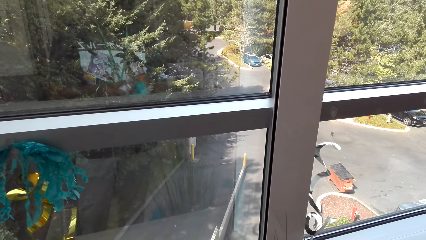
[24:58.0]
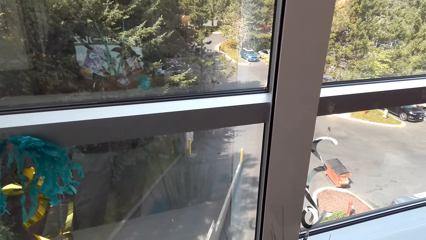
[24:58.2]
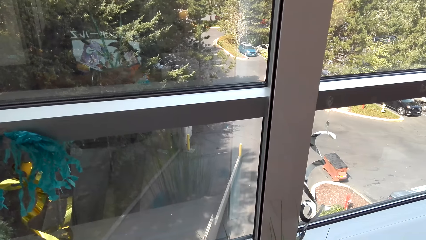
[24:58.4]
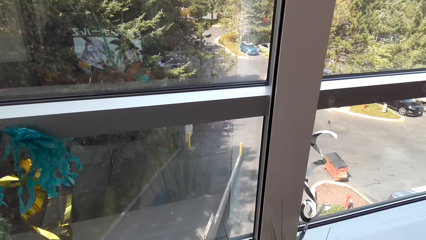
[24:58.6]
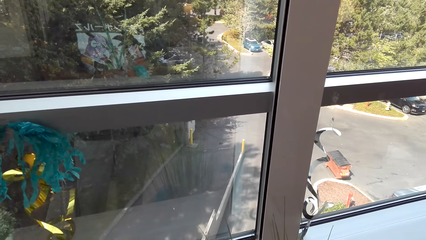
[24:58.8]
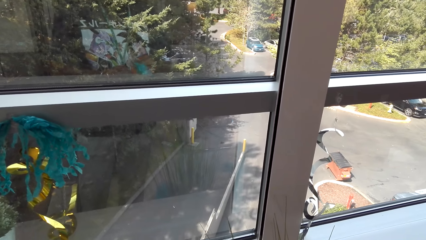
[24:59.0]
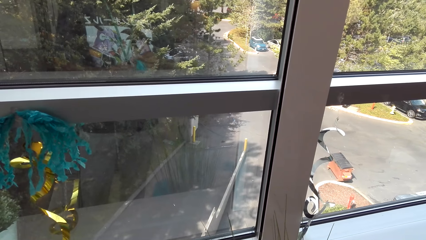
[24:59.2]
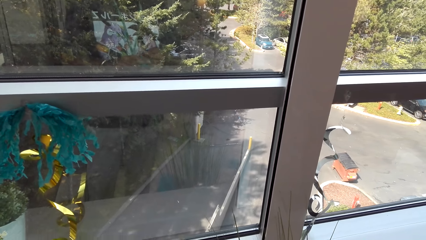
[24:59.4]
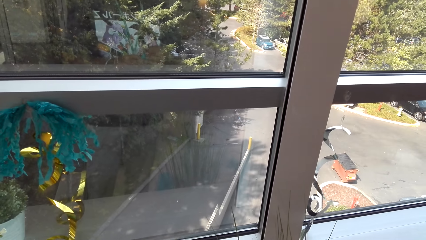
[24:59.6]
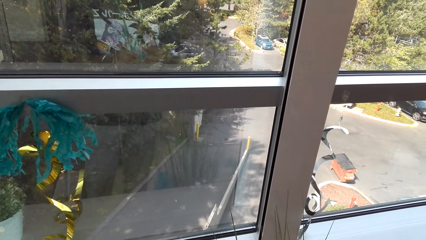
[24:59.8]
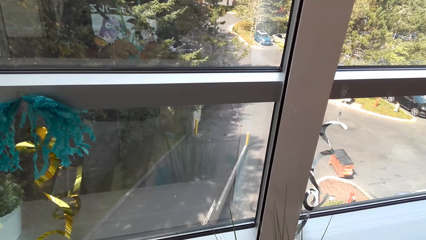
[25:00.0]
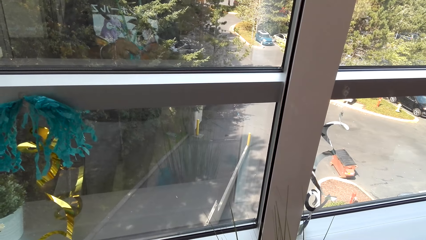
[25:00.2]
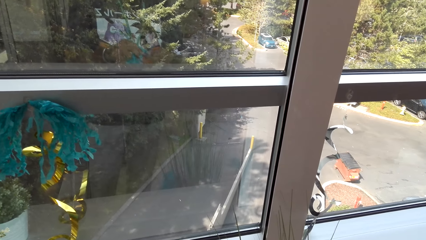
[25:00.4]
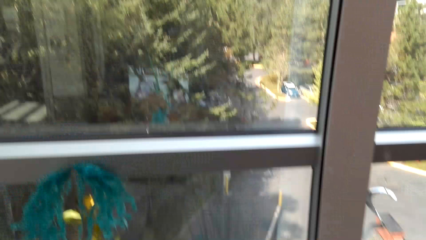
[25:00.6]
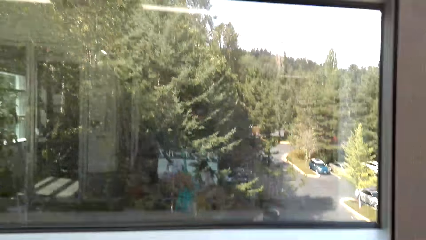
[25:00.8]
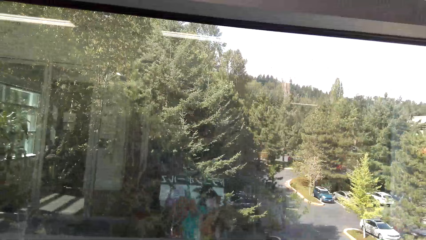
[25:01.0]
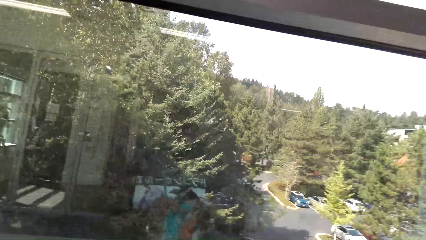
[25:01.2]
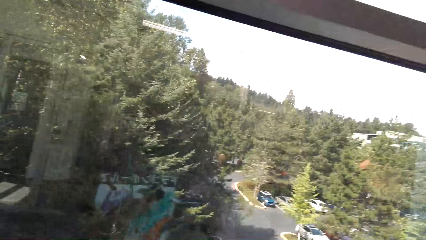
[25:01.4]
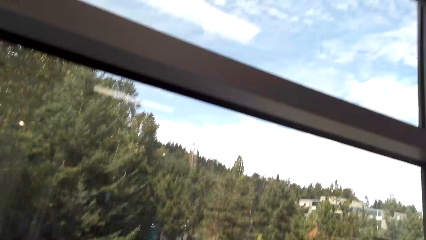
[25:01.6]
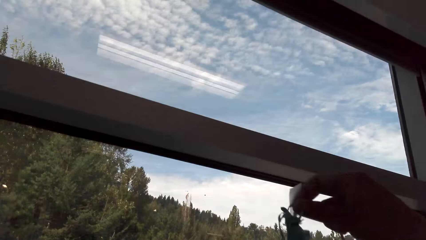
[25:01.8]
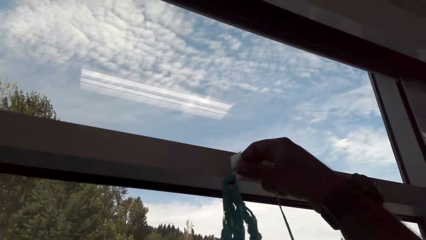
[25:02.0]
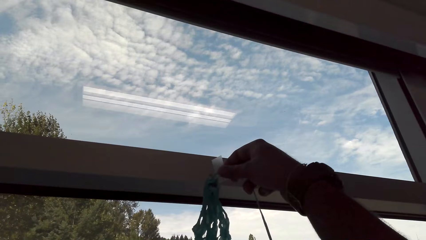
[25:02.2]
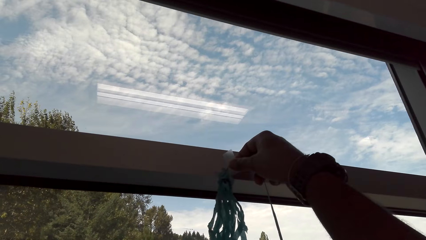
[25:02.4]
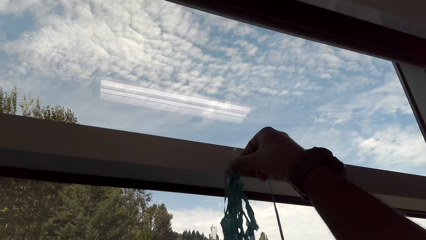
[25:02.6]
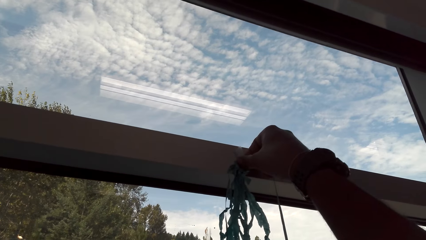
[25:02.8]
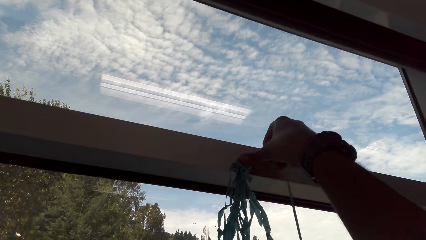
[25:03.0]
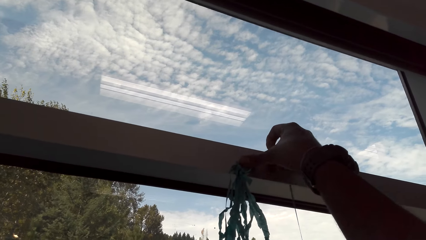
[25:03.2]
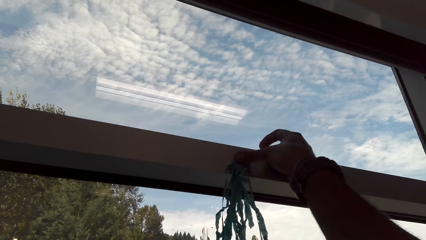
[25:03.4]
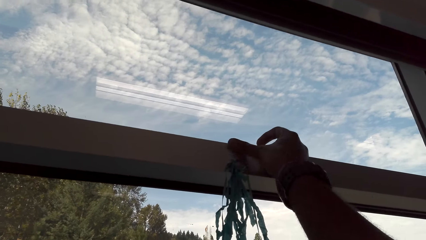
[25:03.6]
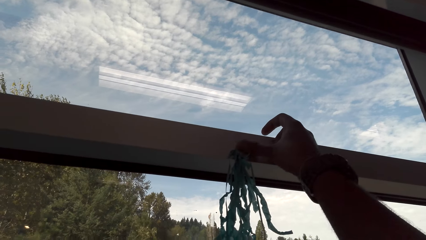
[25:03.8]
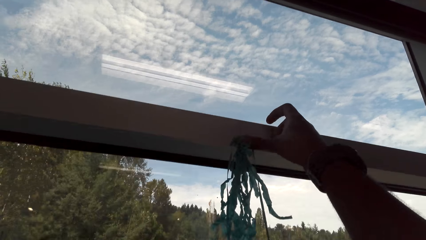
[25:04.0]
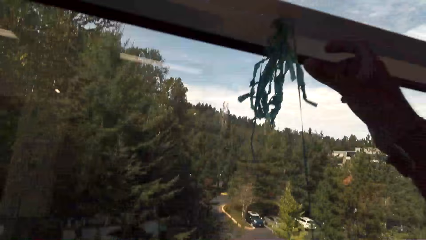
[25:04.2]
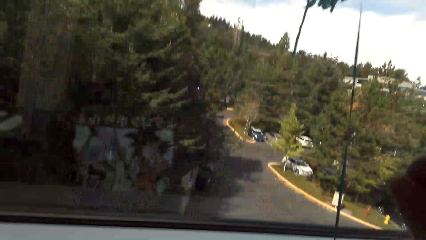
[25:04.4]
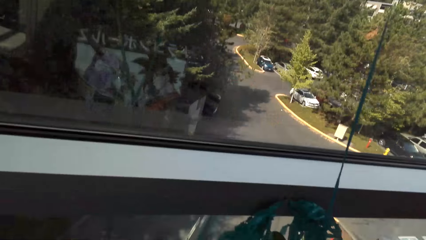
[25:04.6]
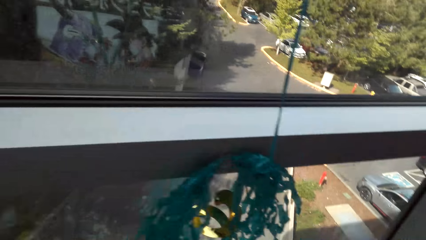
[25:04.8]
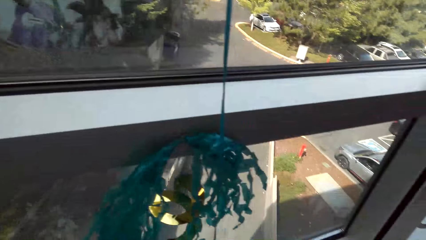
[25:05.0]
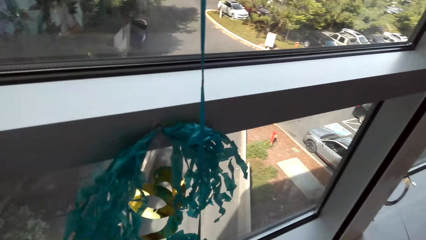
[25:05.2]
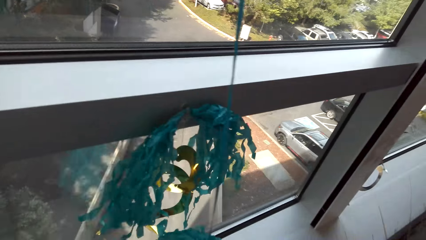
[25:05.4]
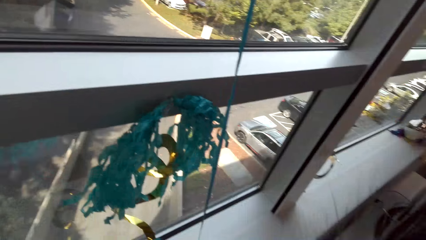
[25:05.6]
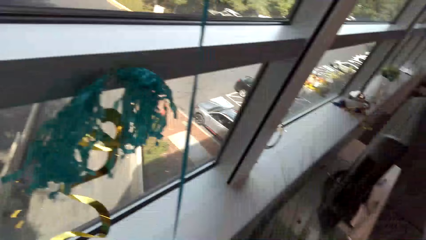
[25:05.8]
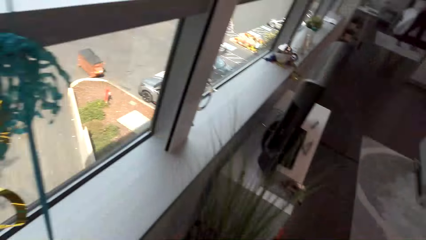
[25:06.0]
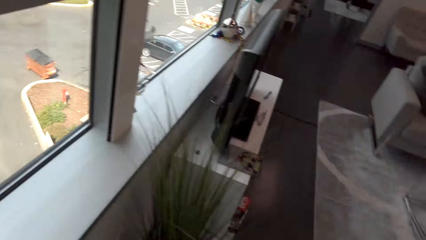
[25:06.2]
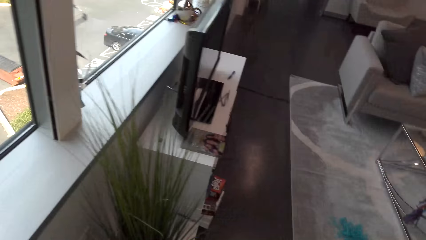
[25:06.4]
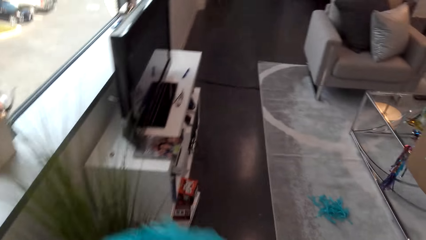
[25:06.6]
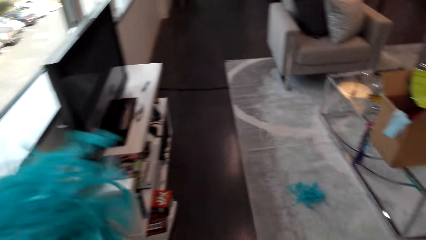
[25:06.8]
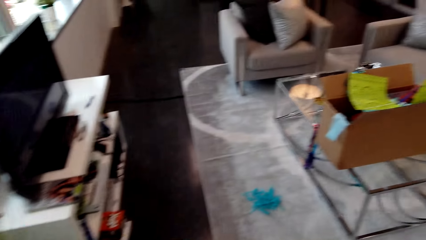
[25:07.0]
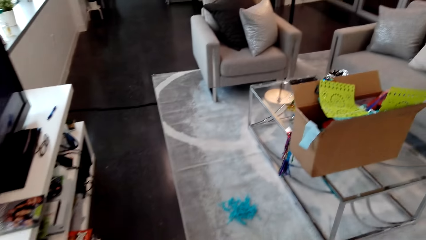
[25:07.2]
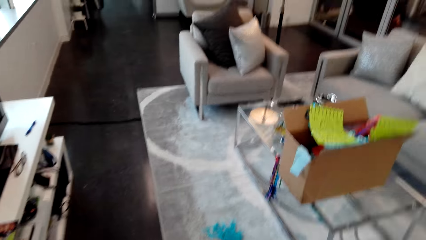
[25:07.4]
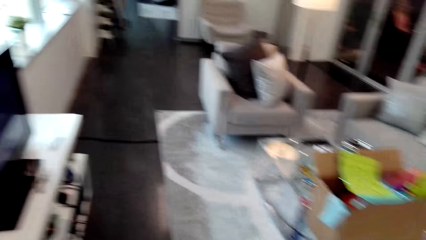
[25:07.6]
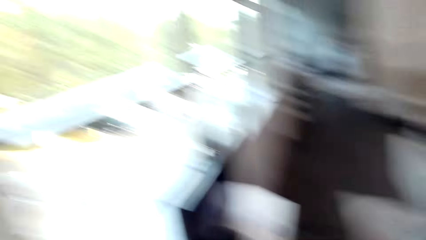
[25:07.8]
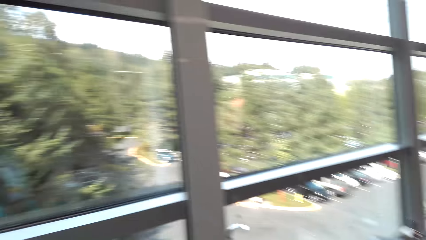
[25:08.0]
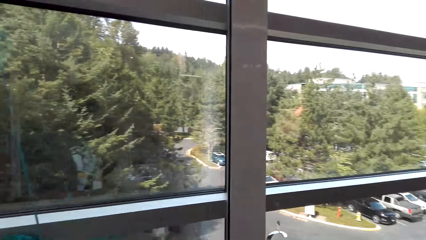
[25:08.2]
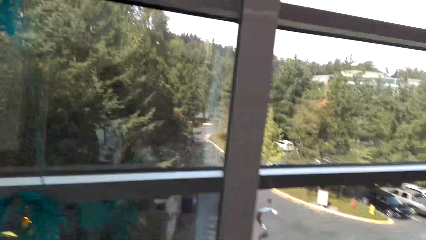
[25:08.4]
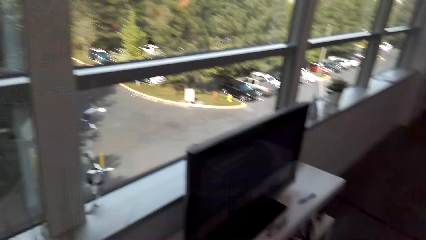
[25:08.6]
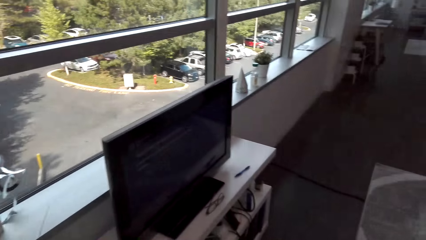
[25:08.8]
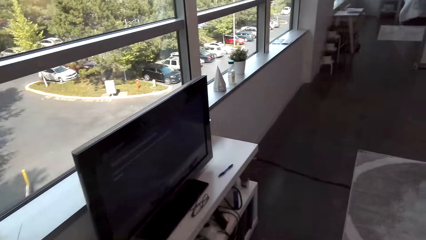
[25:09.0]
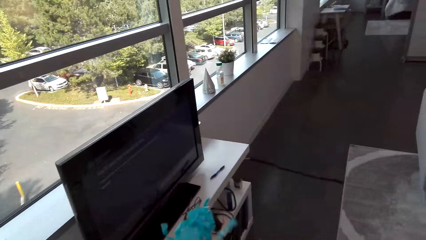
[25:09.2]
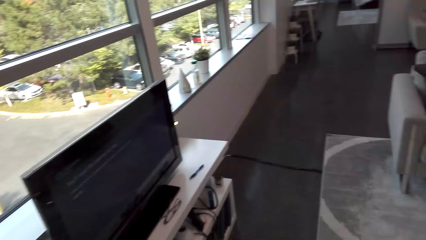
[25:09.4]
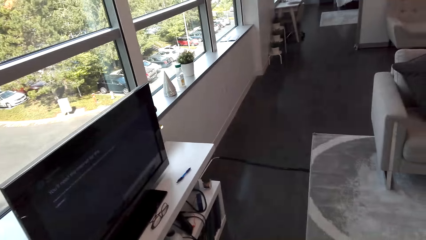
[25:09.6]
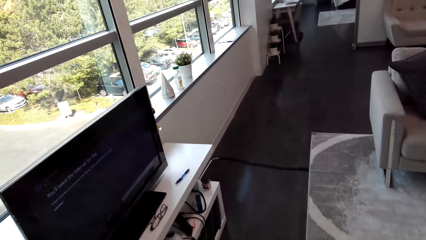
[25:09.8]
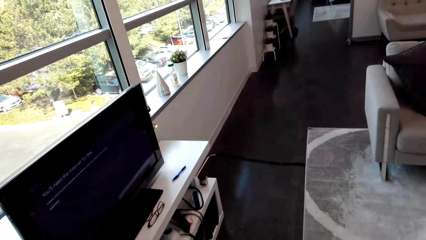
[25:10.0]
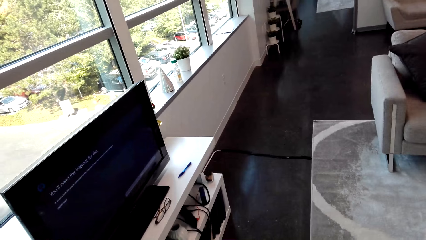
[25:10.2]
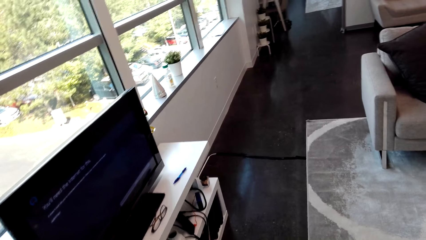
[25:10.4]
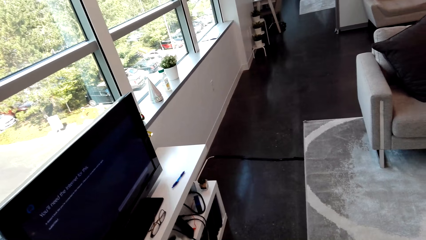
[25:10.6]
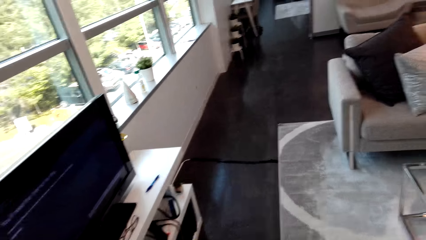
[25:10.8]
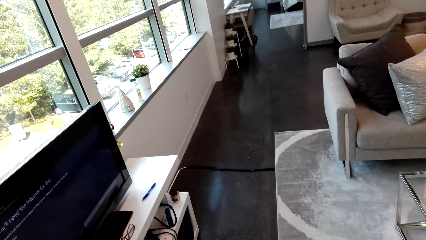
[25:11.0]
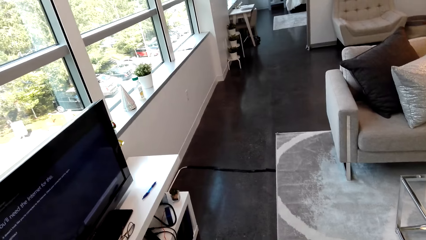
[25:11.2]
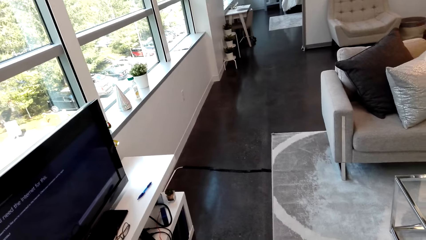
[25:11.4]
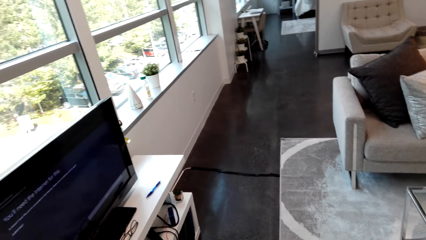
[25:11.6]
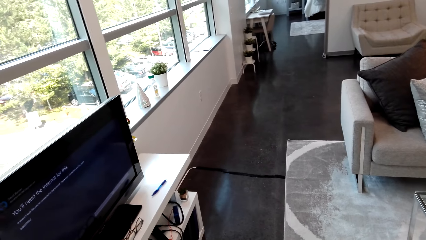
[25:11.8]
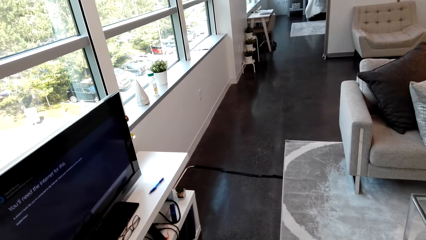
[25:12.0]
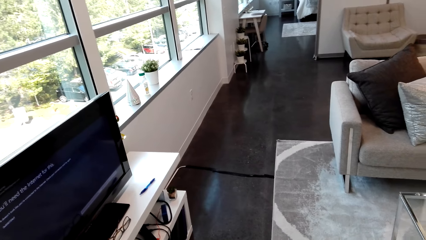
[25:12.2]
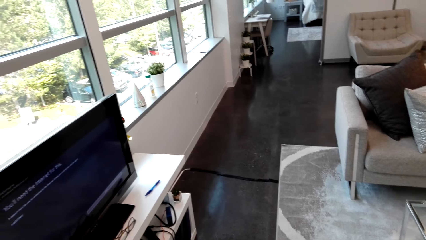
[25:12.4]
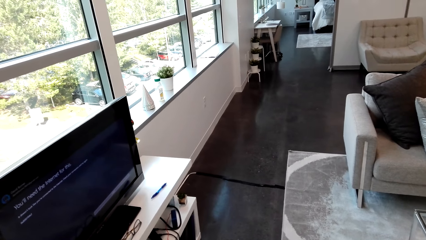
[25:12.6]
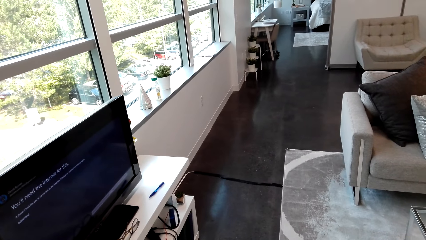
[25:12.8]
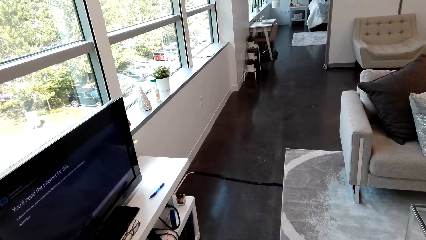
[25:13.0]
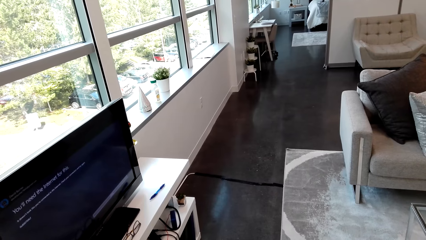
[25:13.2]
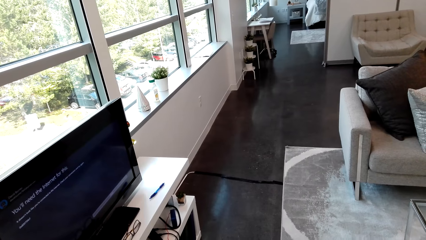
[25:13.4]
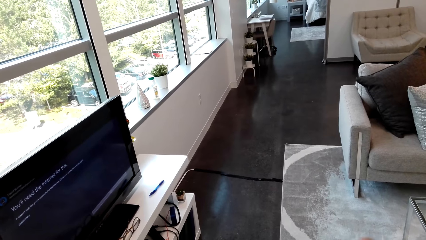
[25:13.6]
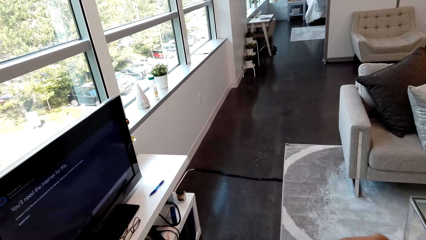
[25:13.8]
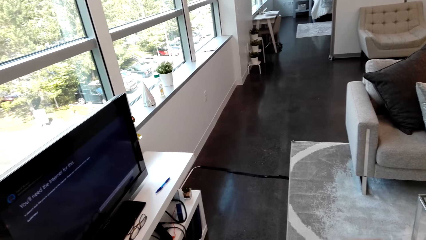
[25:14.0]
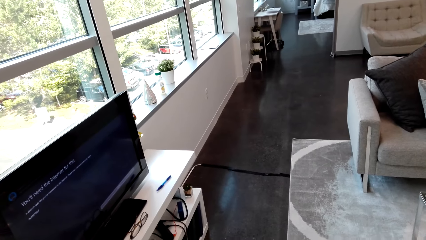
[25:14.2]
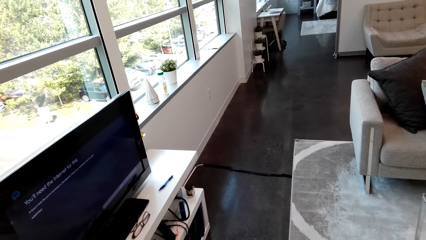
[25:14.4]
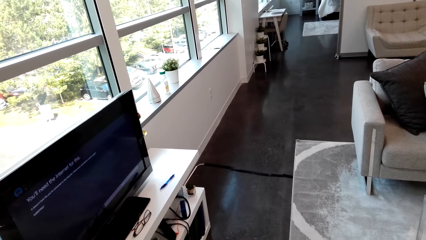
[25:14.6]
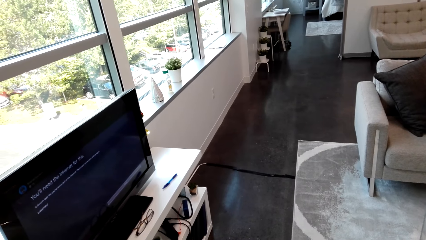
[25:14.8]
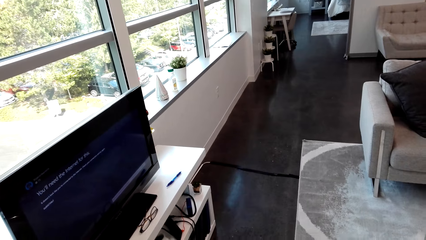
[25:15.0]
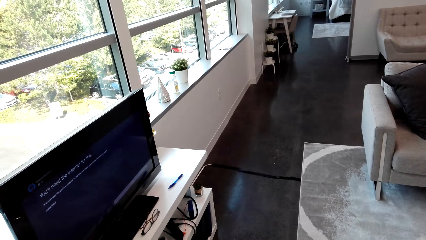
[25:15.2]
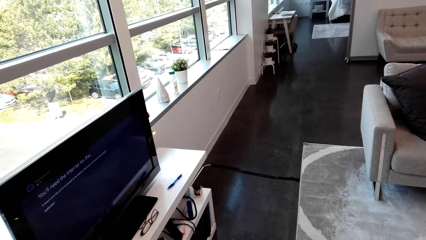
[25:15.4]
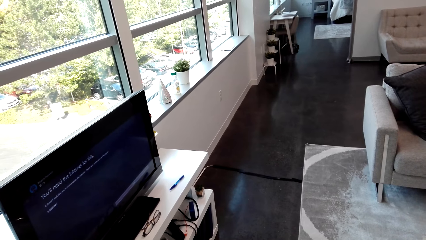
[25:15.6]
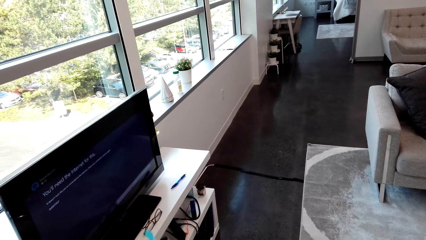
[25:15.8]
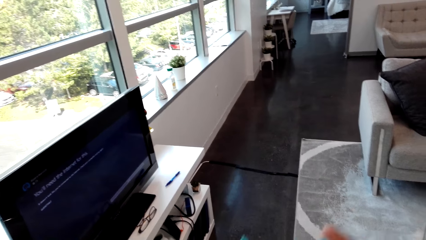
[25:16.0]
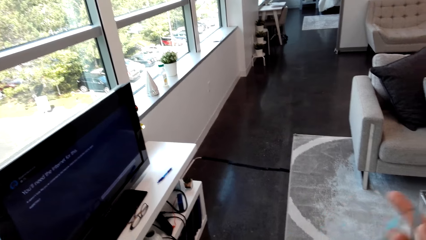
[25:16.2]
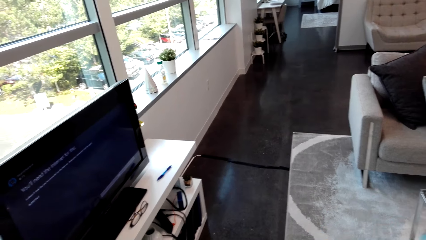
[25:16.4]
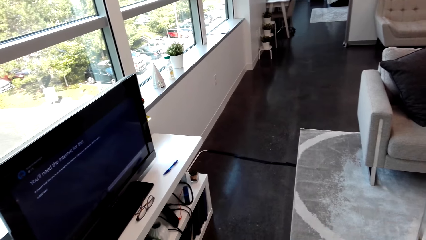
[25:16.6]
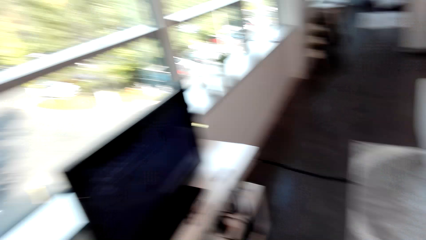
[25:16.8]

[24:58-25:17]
The camera wearer fixes the decorating materials in the wall. They move. They hold a decorative material.
